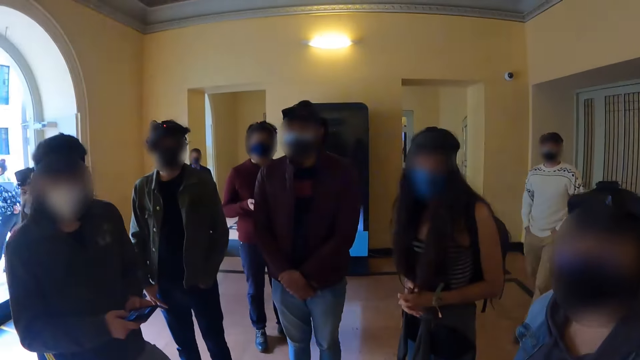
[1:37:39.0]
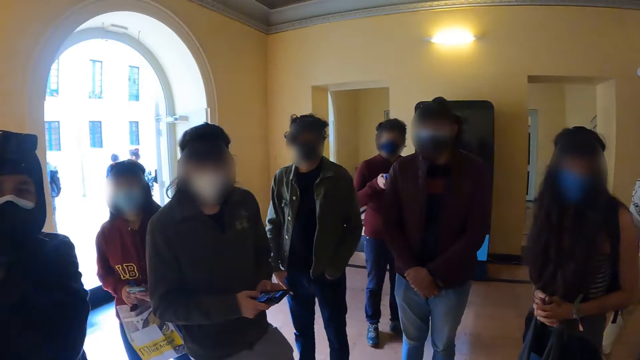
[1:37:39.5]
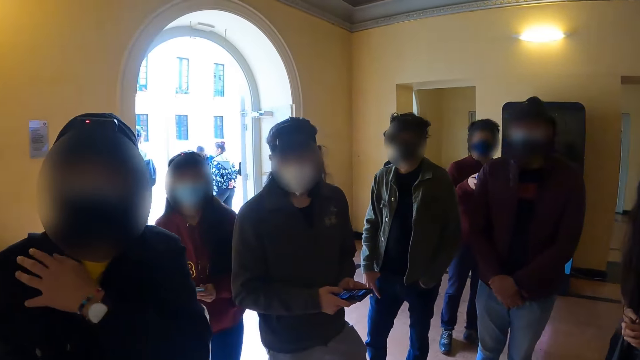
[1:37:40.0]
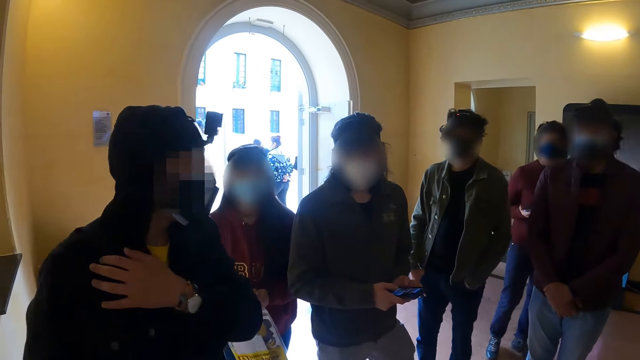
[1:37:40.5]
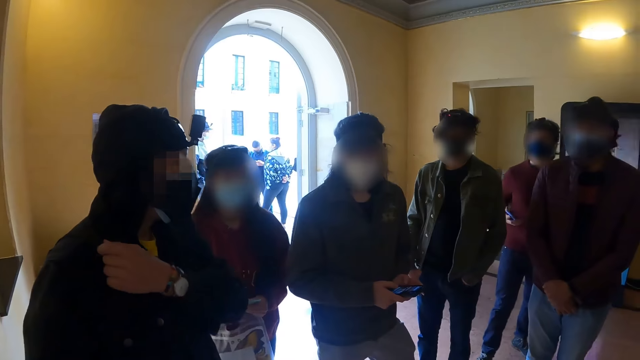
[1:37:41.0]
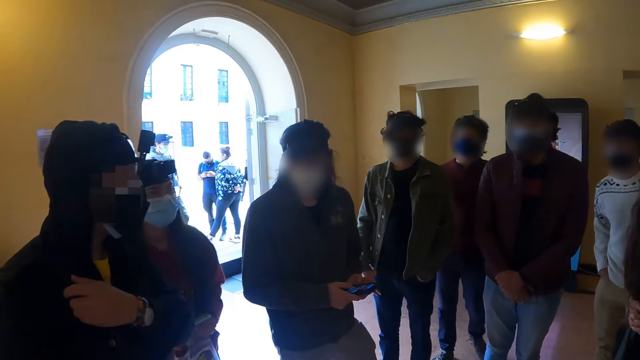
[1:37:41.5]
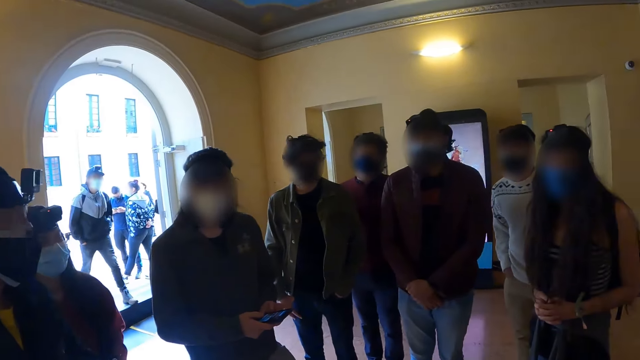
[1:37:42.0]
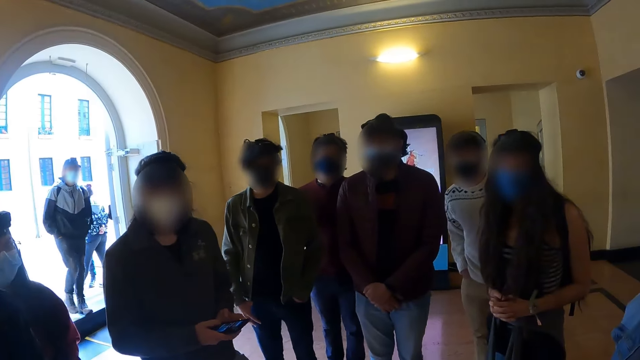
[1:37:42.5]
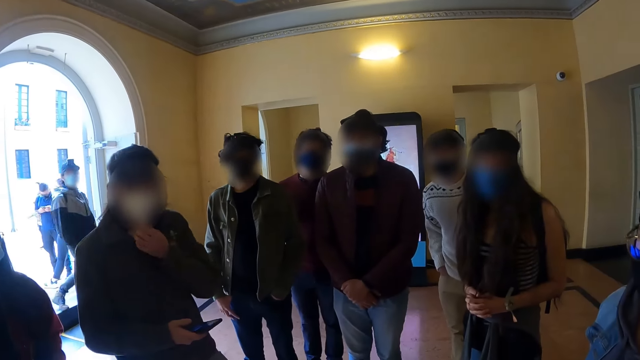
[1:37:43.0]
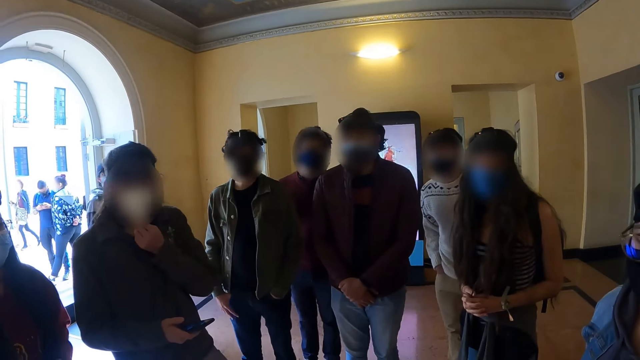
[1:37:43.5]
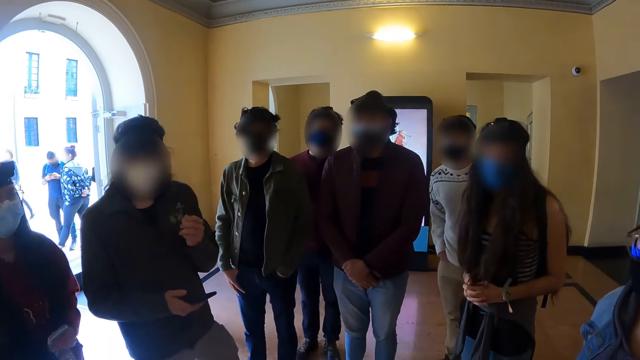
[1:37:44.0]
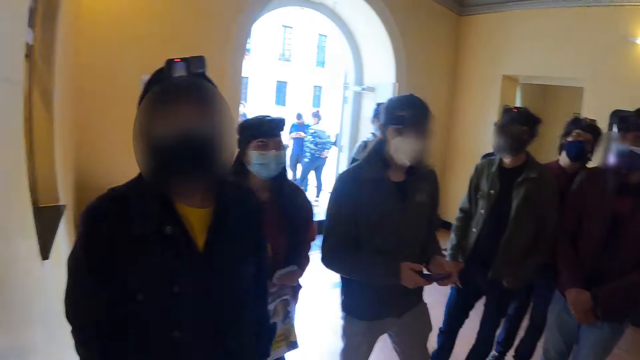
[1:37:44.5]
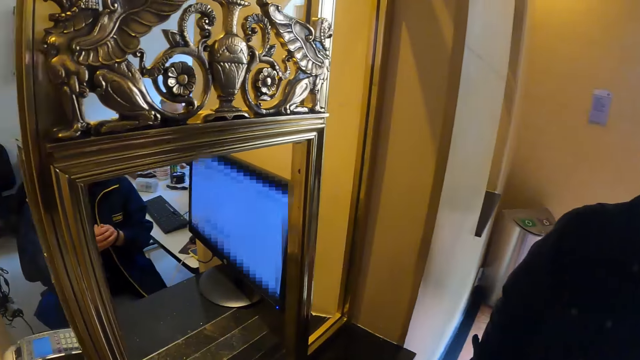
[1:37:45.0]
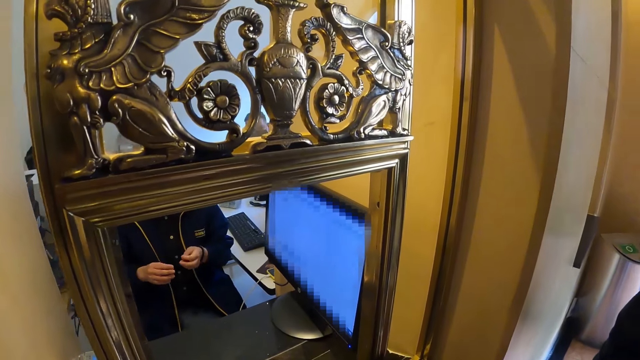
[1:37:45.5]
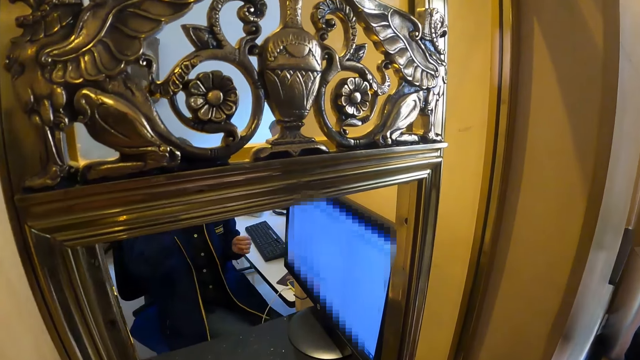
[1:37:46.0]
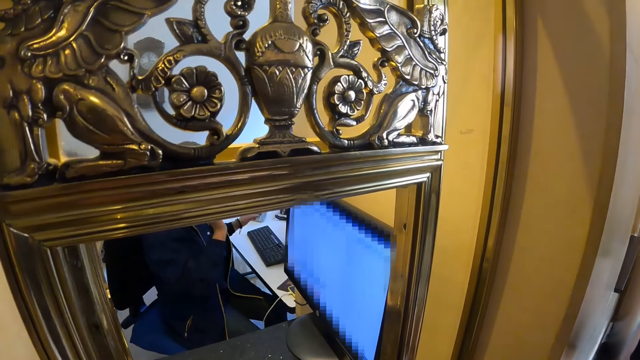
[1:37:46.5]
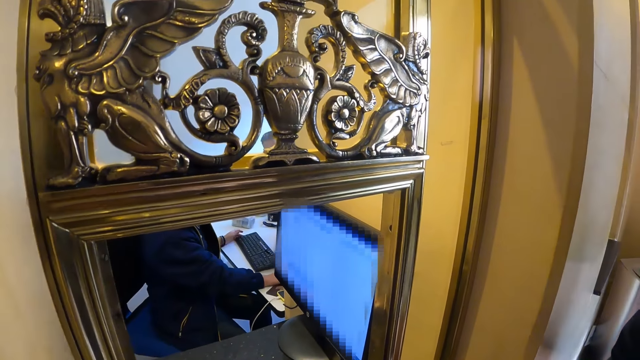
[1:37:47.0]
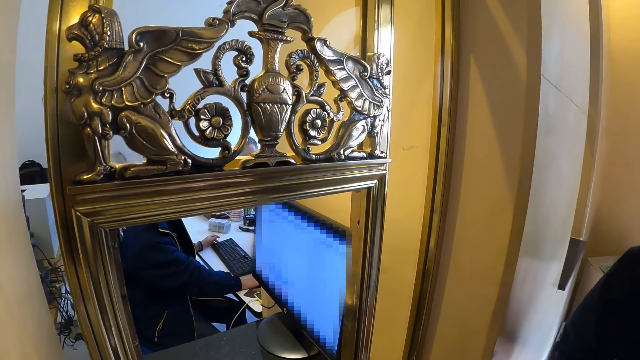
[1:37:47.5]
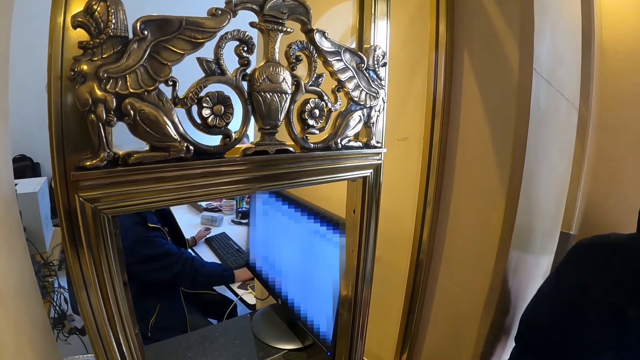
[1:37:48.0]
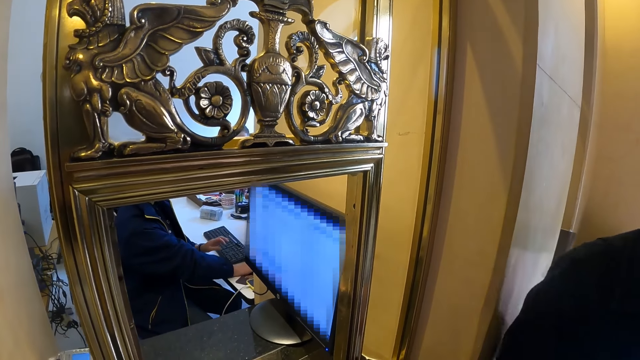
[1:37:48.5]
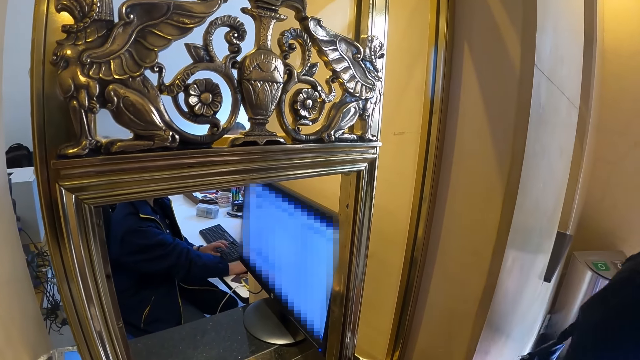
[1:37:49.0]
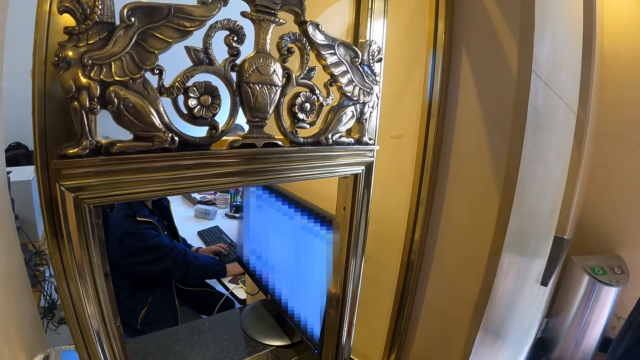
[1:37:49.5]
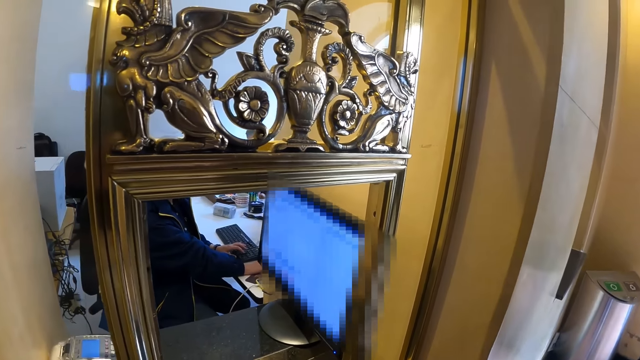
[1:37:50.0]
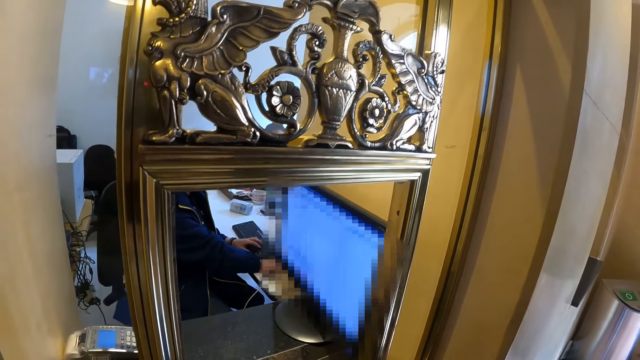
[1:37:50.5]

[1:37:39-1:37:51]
A man fixes his bag. The camera wearer turns towards the counter. They look at the cashier desk. A woman moves towards the computer and operates the computer.

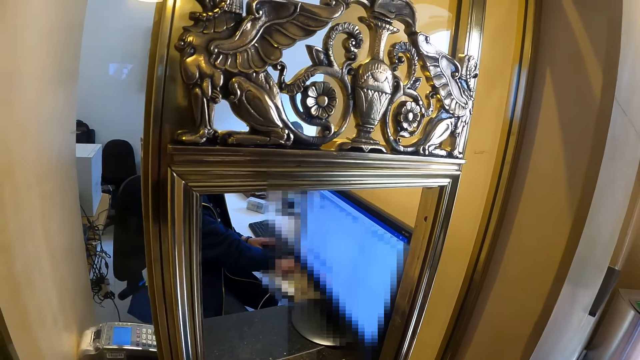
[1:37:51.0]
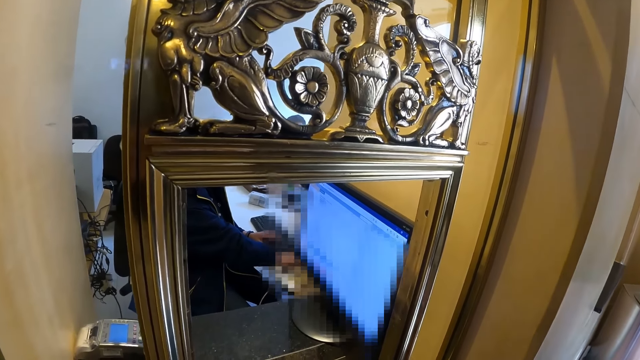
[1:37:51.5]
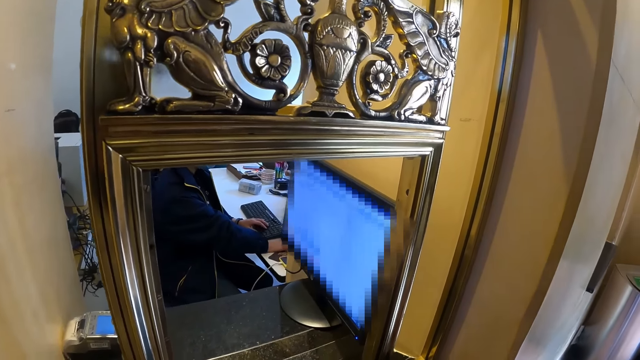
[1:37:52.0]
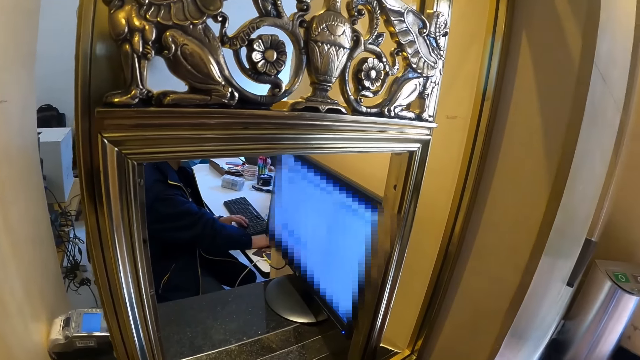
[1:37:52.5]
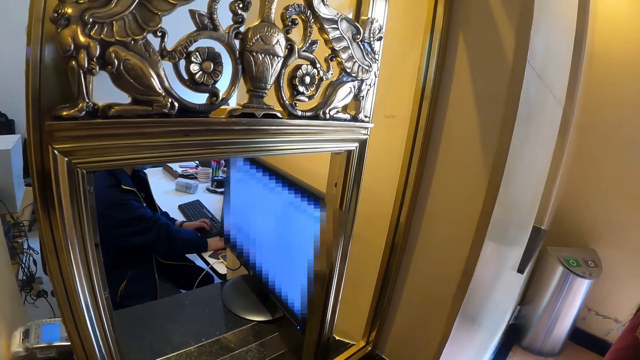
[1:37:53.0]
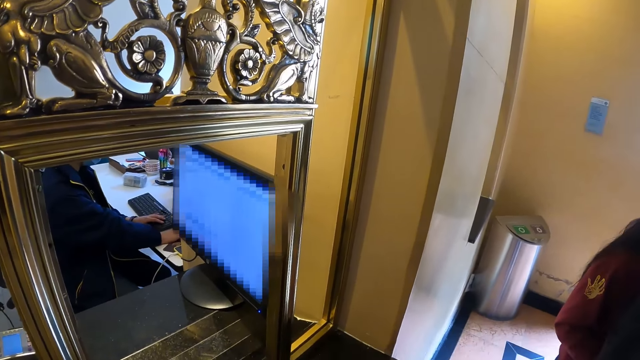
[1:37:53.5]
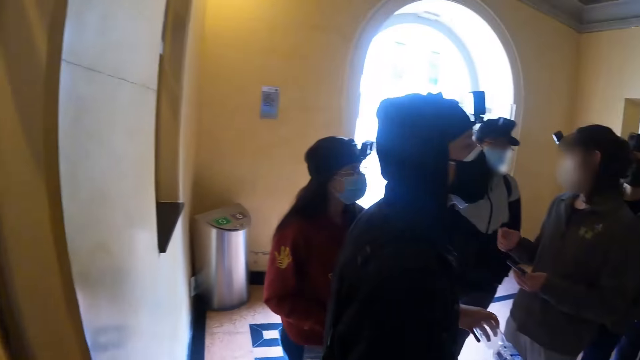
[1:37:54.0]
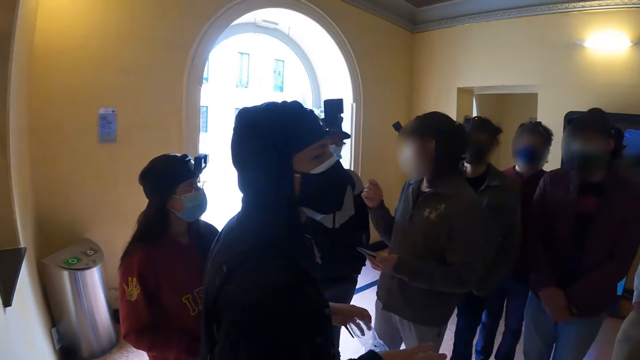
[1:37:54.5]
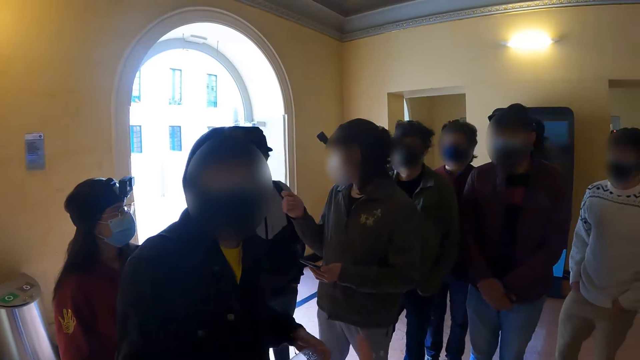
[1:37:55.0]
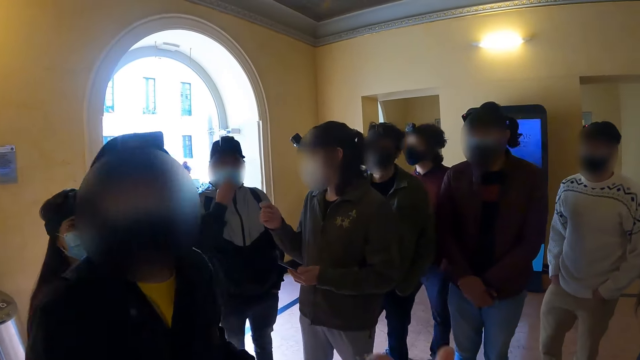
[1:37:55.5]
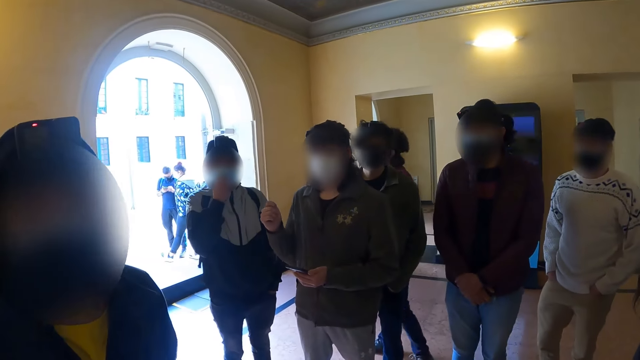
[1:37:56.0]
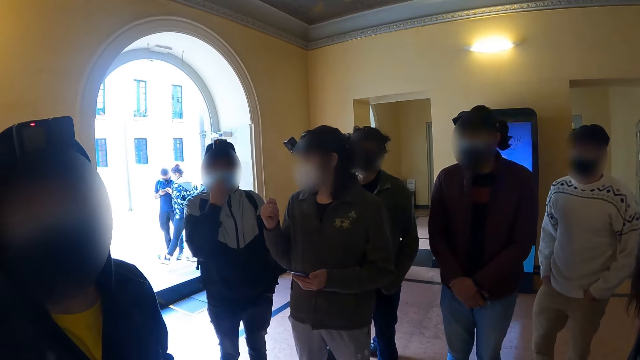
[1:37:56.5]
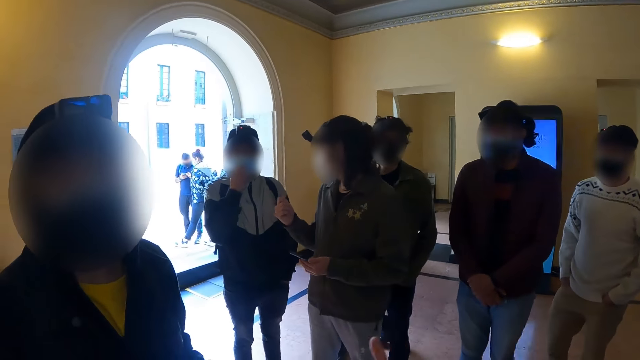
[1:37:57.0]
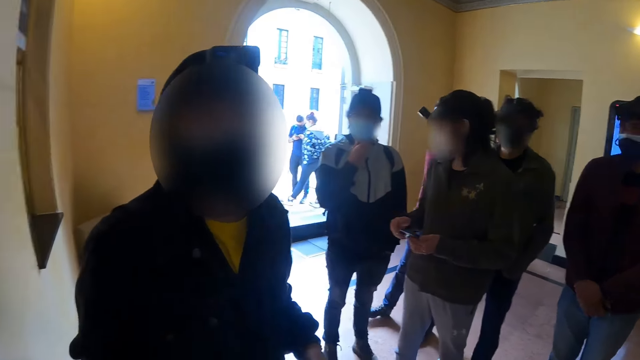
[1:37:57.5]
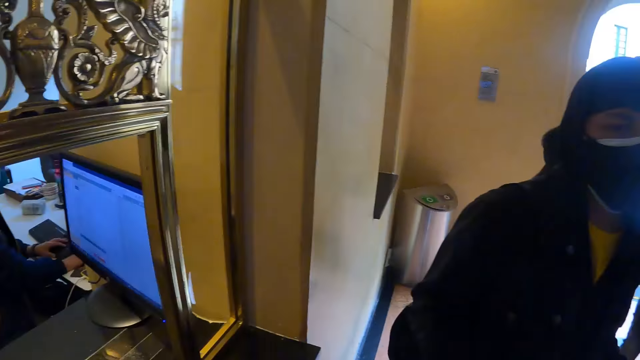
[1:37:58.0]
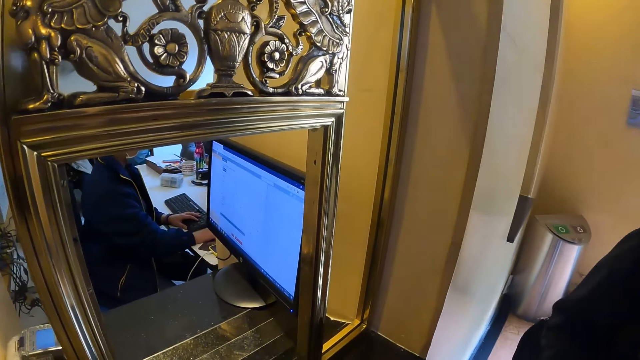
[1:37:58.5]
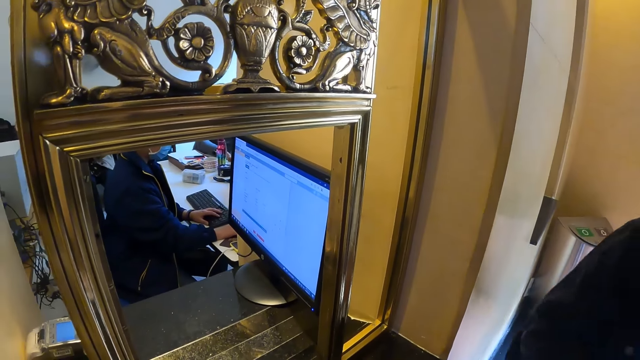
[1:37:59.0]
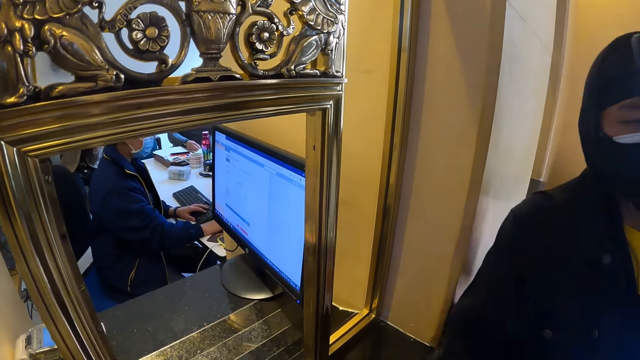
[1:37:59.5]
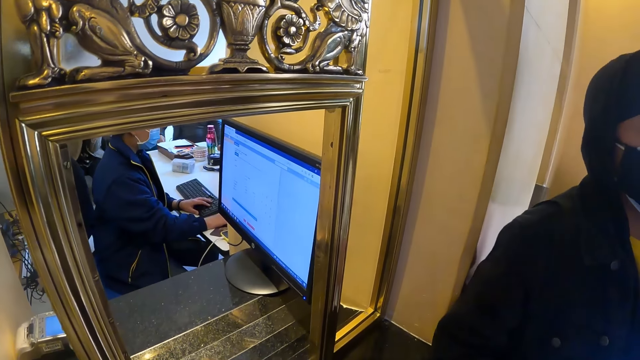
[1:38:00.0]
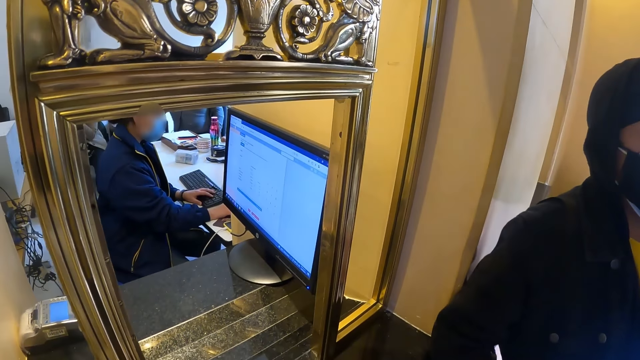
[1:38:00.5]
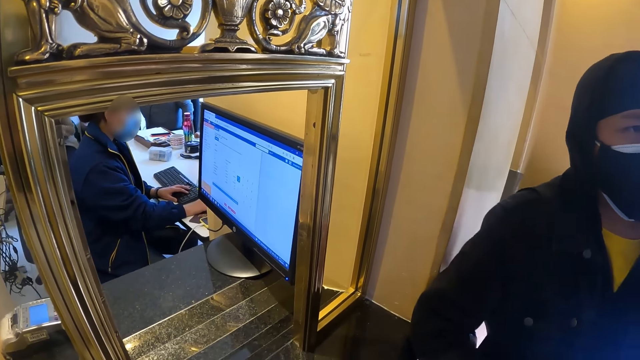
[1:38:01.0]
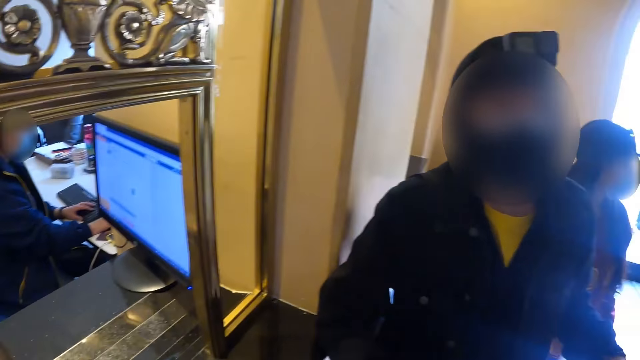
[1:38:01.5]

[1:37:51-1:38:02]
The camera wearer turns towards a woman. They stare at the door. They converse with a man. They turn towards the counter. Another woman operates the computer.
